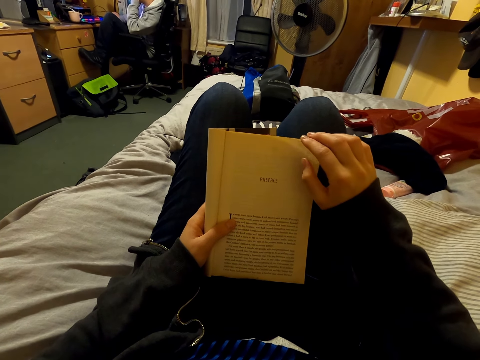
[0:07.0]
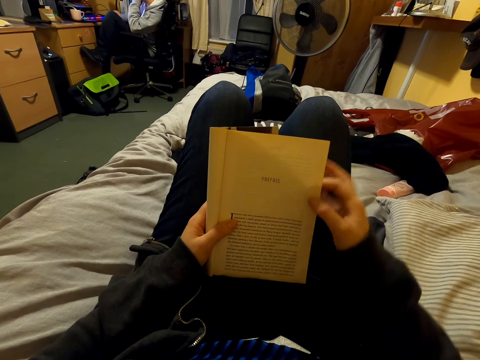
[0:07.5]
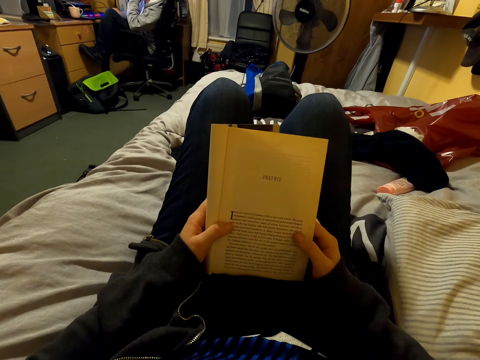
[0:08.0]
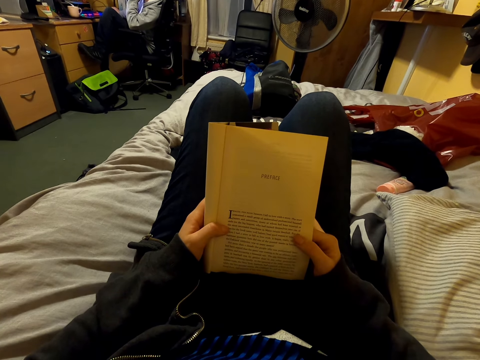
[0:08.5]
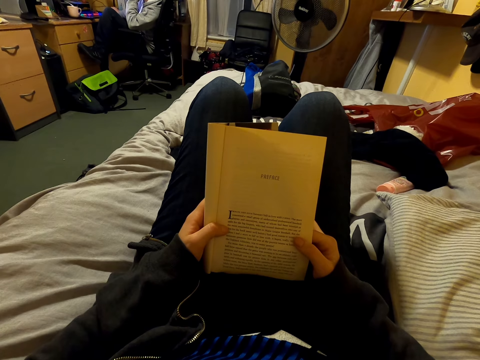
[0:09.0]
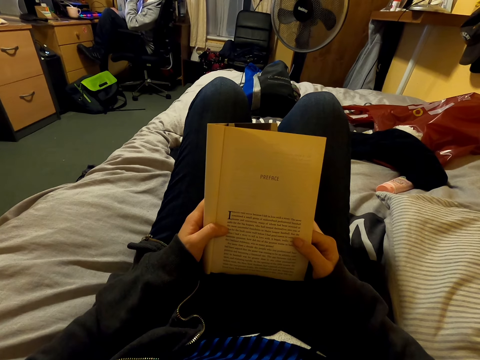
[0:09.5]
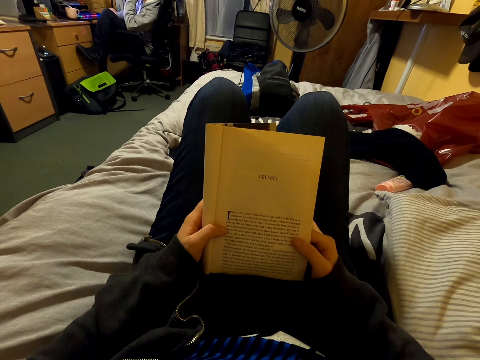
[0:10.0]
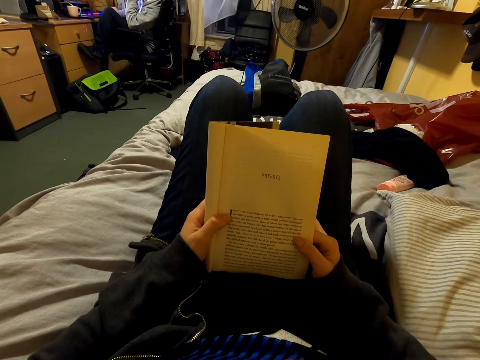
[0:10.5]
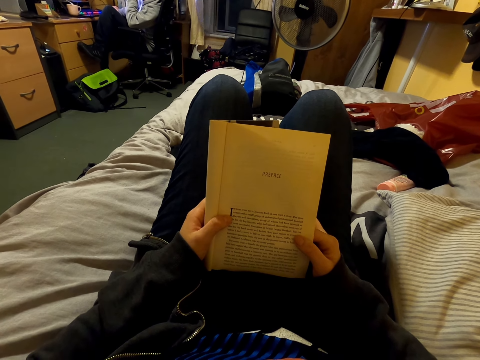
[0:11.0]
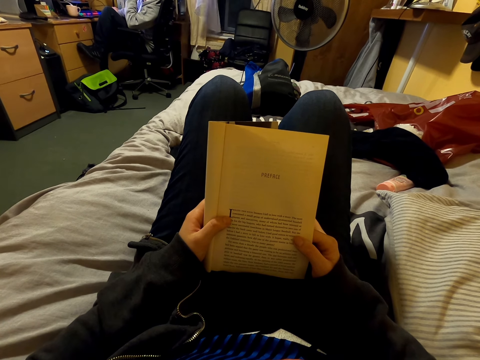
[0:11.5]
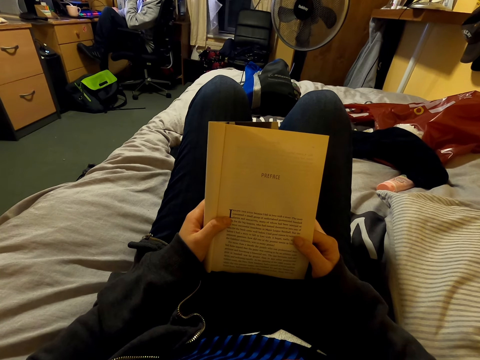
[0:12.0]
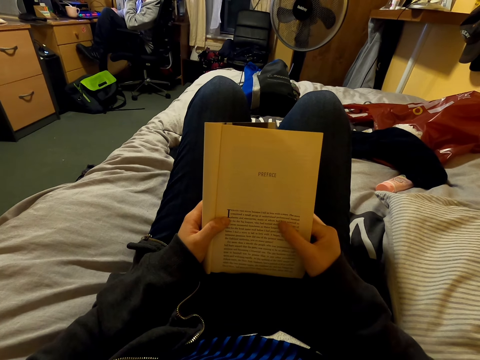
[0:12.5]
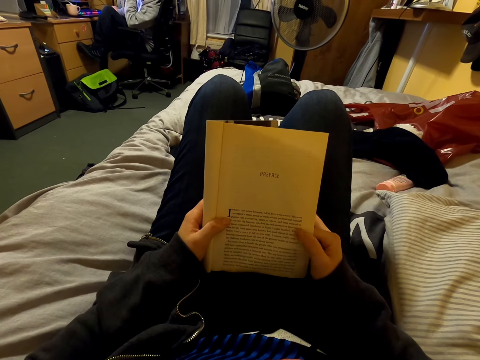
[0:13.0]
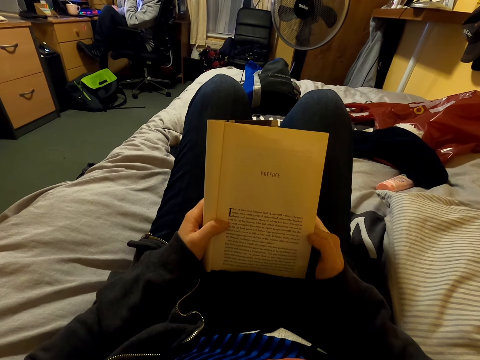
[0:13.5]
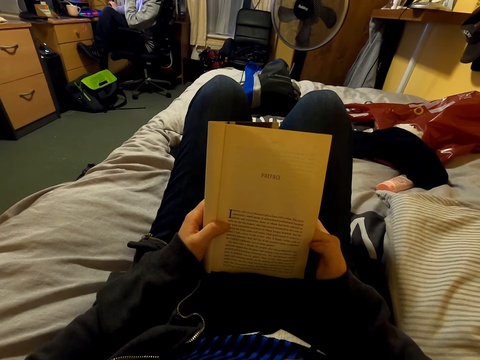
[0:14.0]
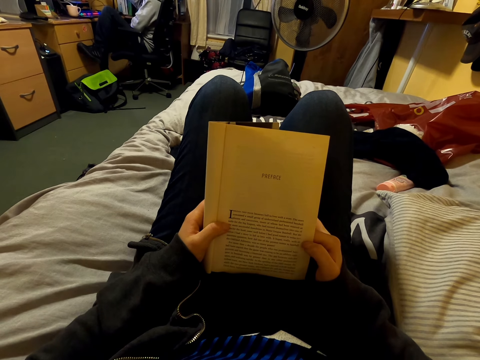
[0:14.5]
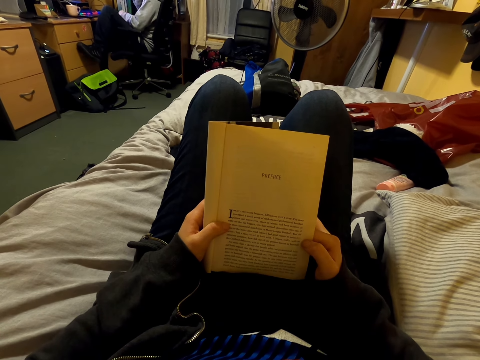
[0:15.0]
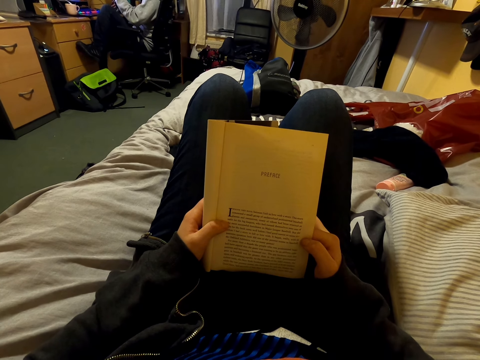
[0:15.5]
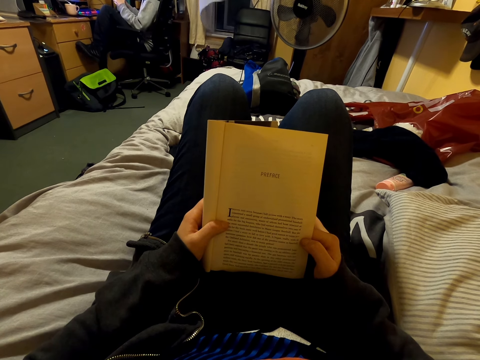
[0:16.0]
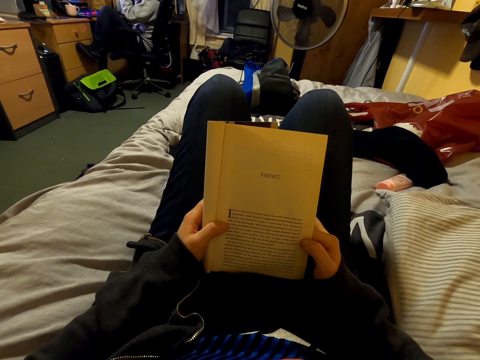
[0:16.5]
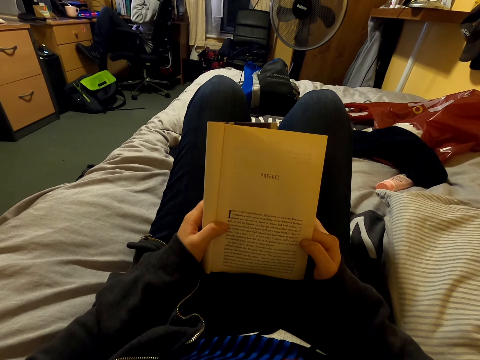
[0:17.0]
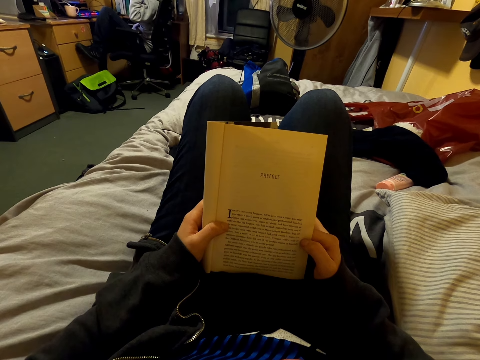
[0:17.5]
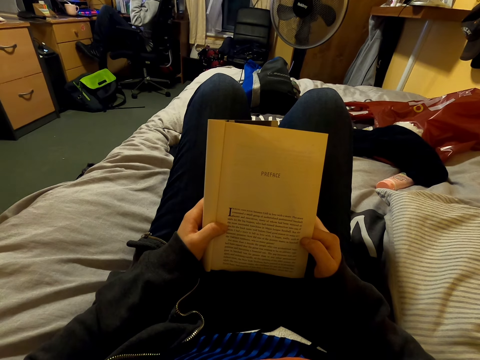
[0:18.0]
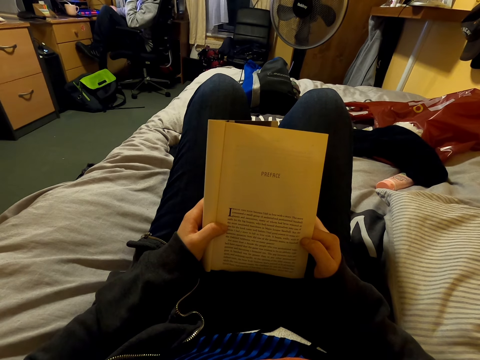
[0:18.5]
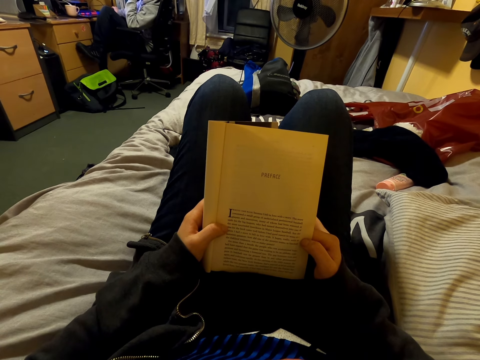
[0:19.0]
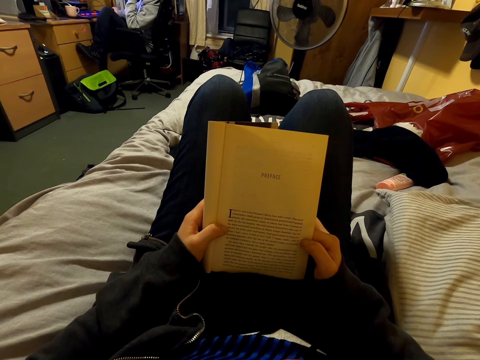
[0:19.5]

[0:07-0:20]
The camera wearer touches the page of the book. They move the hand. They look at the book.

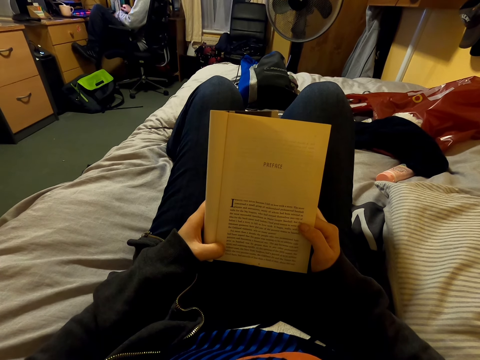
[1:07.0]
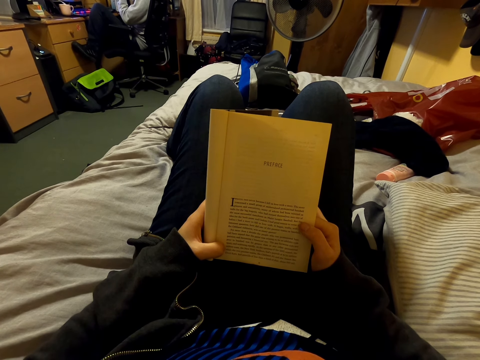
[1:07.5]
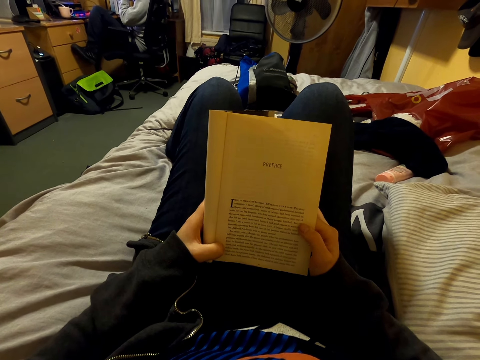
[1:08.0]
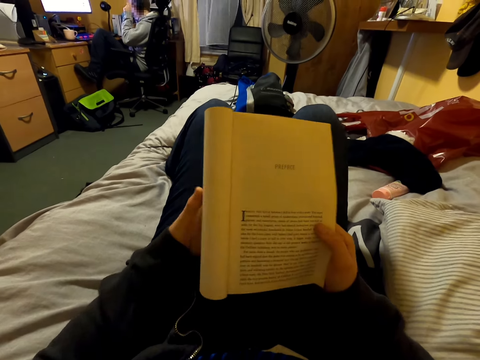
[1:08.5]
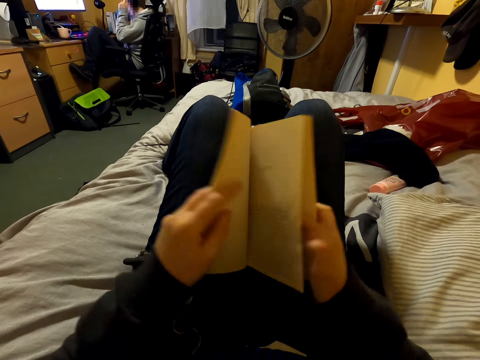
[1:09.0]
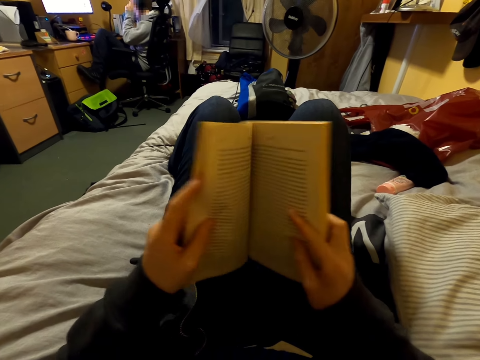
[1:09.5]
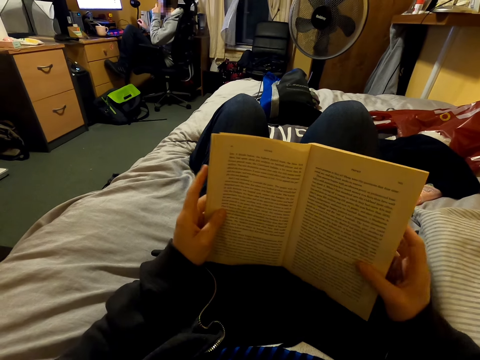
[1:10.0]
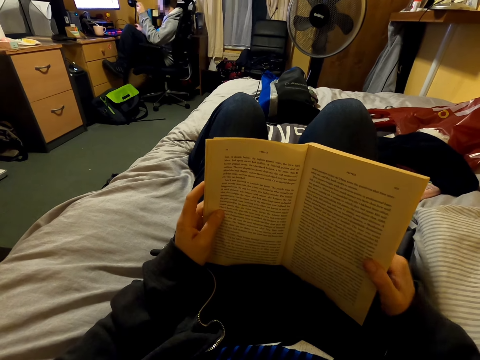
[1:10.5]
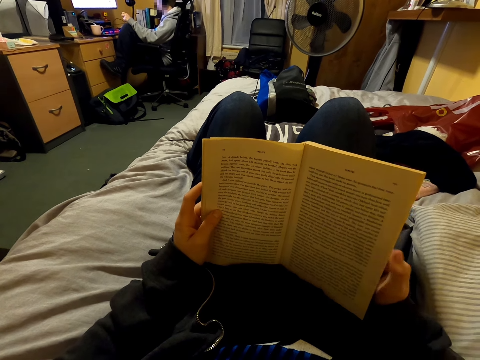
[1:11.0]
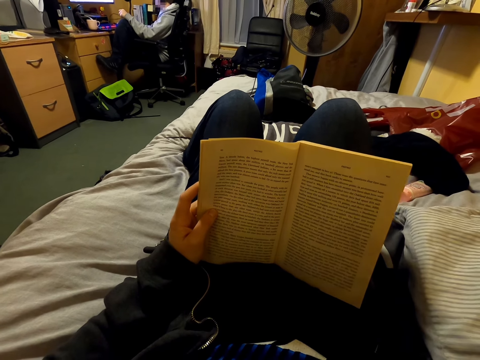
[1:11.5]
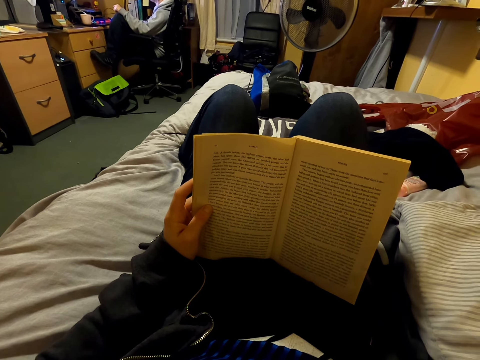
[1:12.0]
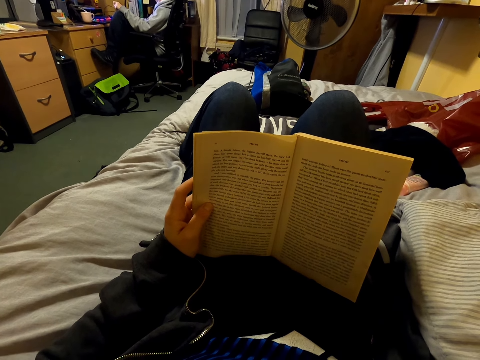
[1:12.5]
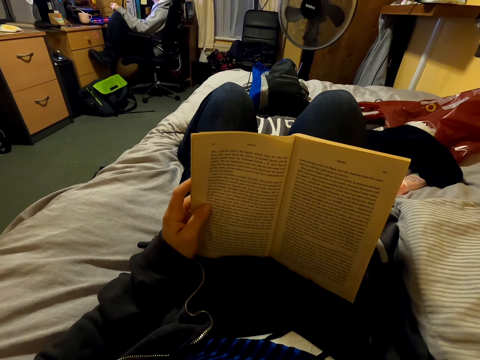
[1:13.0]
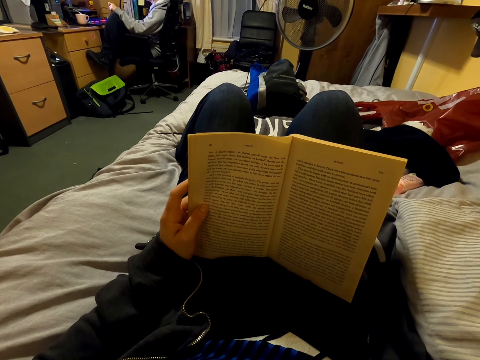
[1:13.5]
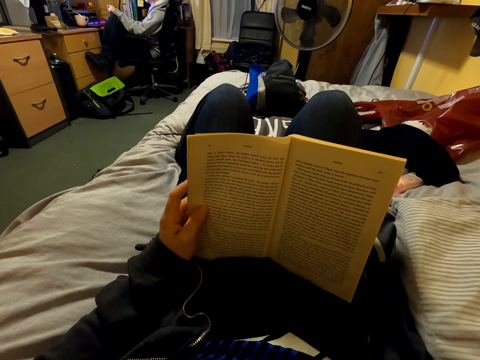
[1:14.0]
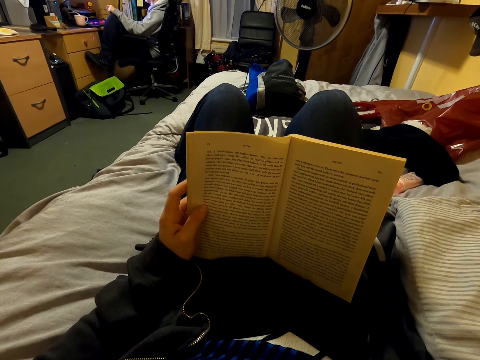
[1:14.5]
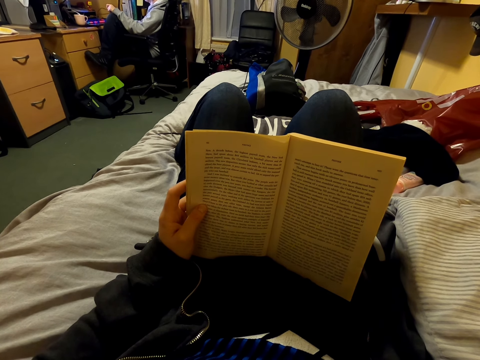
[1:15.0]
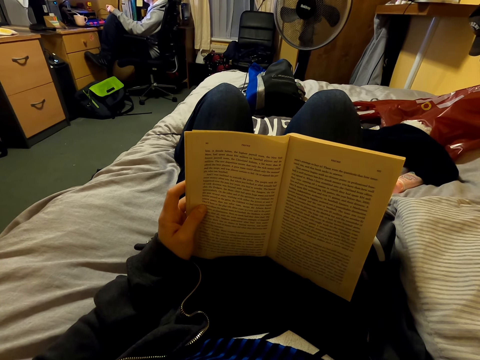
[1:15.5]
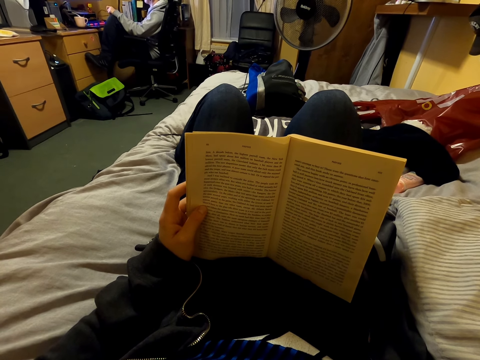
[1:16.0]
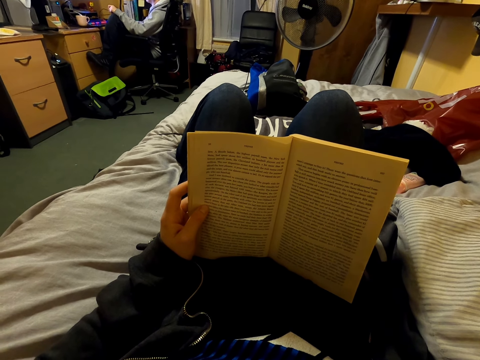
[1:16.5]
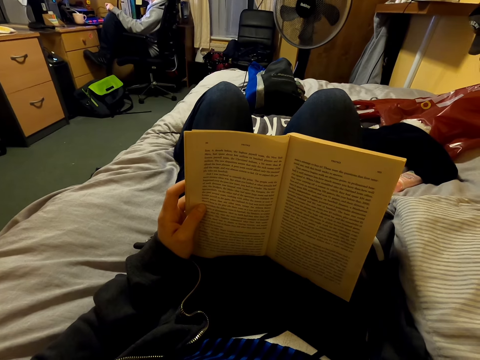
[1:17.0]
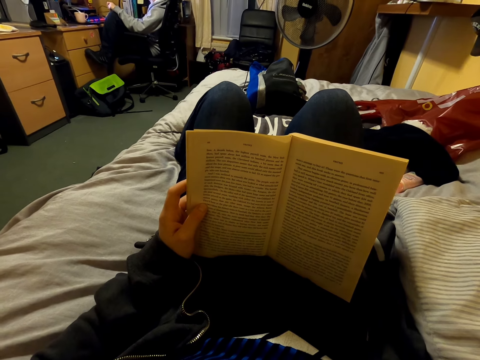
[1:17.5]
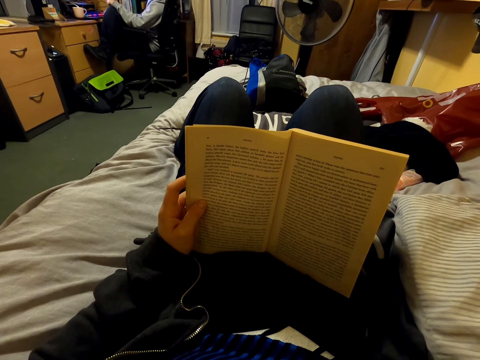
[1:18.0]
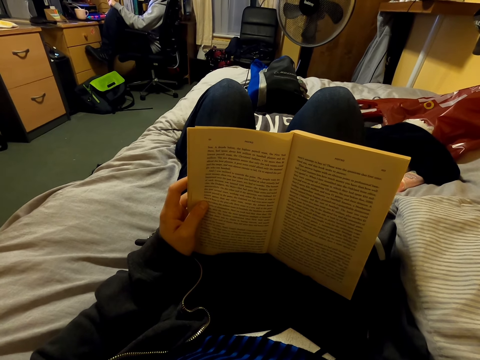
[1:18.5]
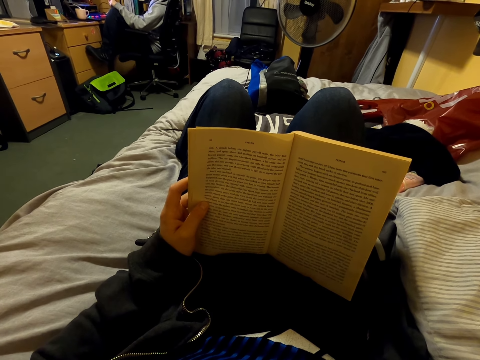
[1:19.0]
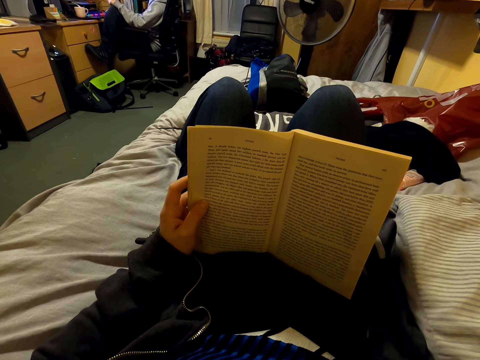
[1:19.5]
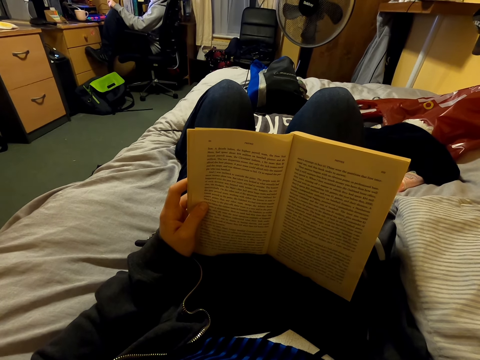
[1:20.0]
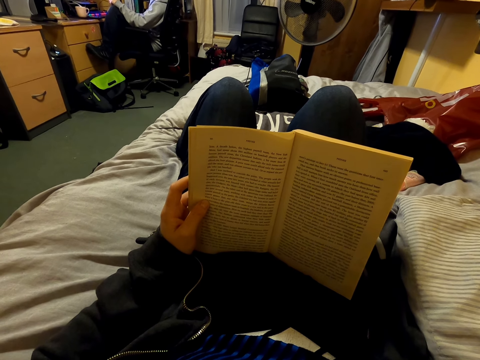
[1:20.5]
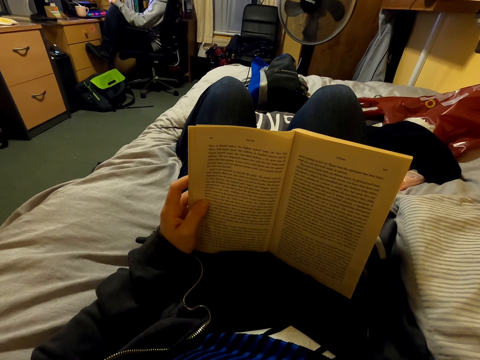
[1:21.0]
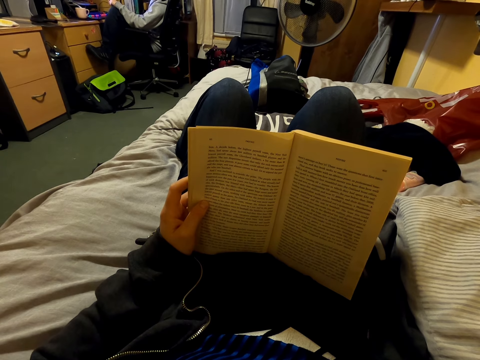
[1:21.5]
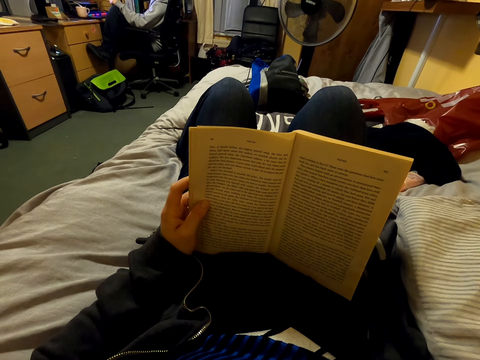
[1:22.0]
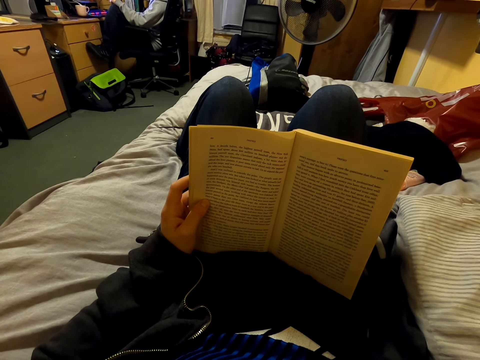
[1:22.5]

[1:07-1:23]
The camera wearer unfolds the book. They turn over the page of the book. They look at the book. They move the hand. They look at the book.
